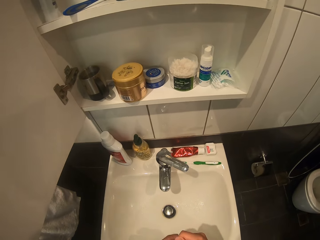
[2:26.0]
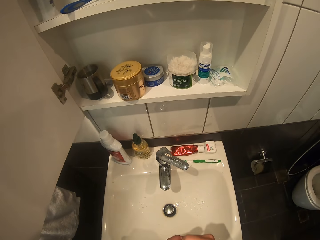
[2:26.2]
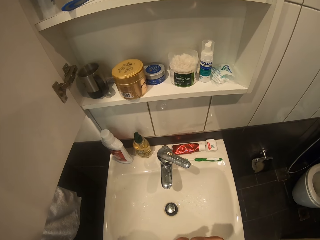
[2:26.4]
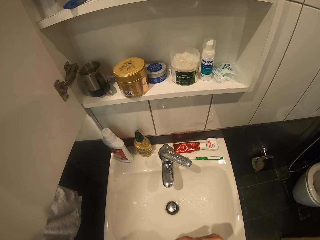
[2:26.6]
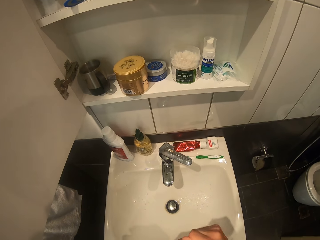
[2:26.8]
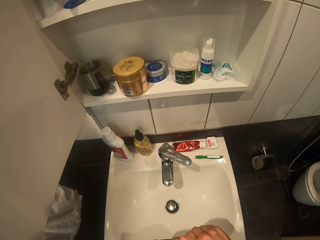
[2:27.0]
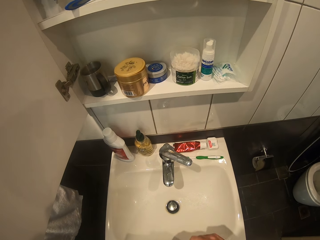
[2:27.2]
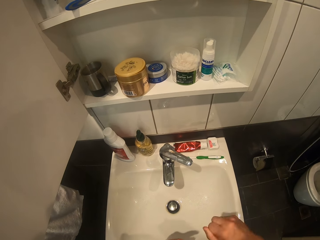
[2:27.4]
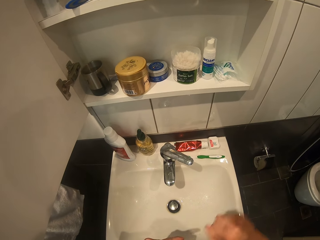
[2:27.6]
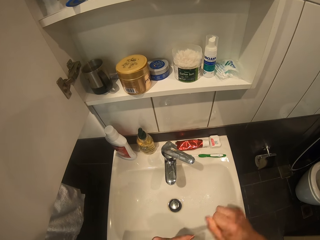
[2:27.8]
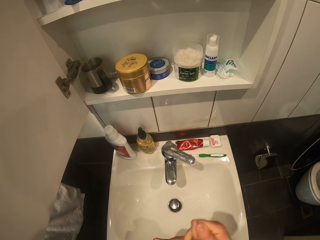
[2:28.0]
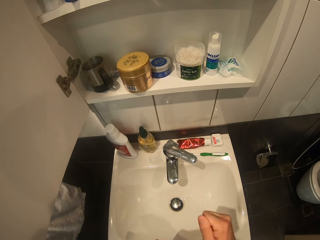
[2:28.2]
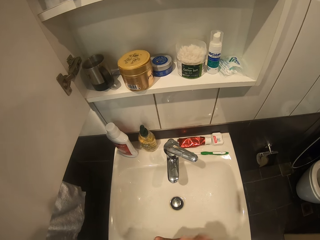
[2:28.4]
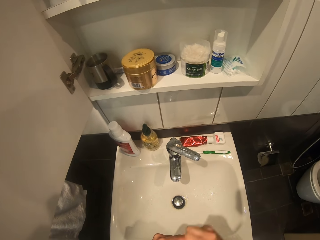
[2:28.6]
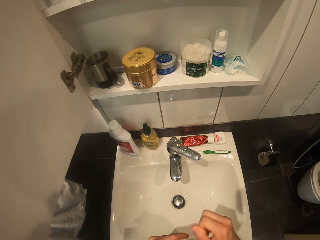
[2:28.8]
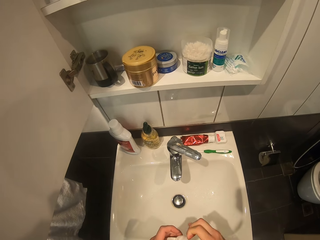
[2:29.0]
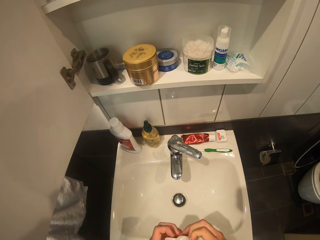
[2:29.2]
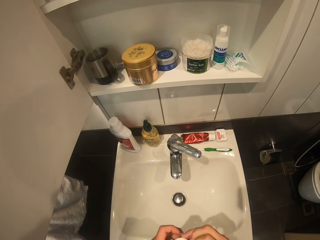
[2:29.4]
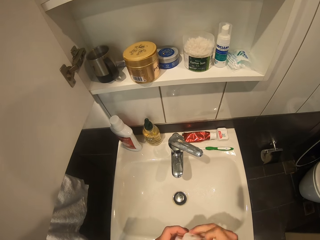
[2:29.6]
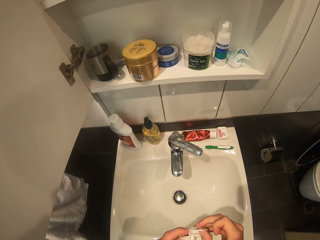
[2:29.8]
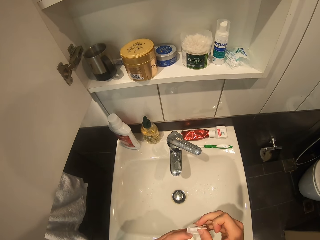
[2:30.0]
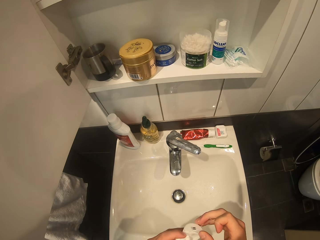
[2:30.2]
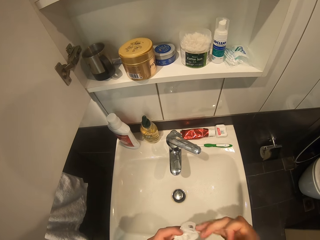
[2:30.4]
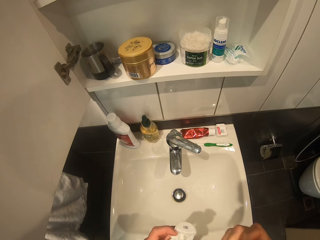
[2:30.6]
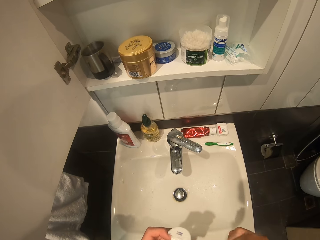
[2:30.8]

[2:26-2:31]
The camera wearer holds something.

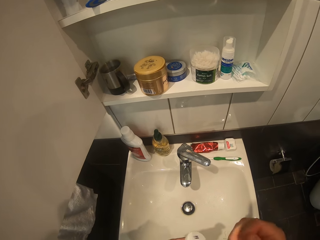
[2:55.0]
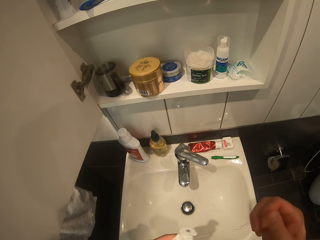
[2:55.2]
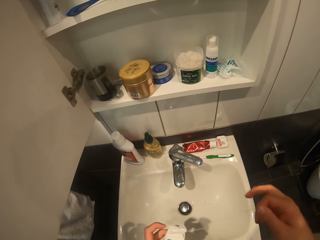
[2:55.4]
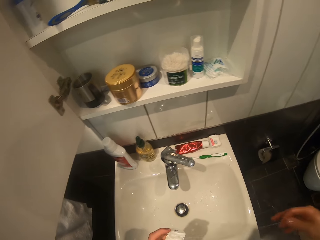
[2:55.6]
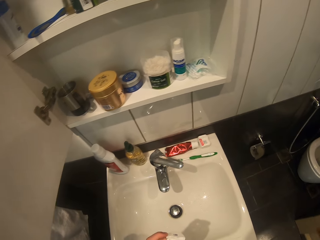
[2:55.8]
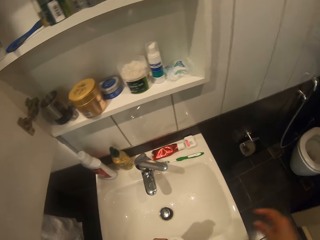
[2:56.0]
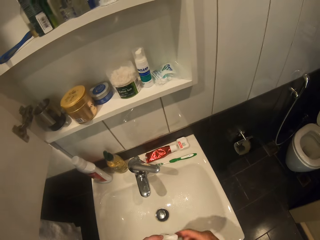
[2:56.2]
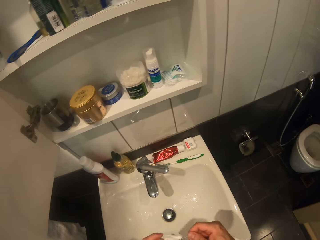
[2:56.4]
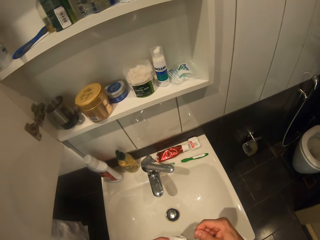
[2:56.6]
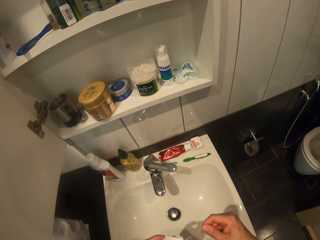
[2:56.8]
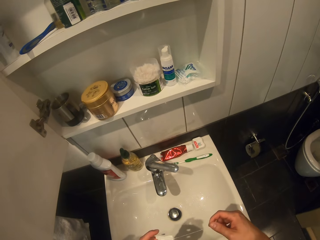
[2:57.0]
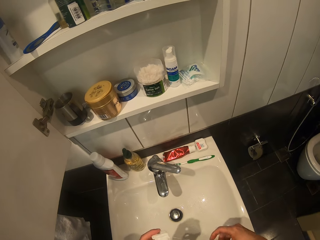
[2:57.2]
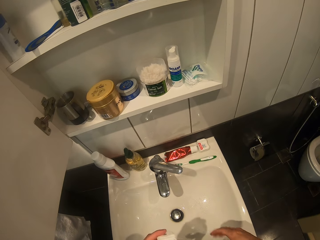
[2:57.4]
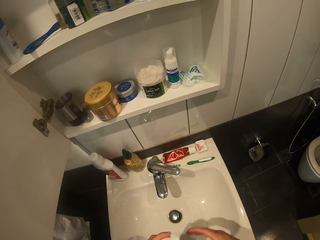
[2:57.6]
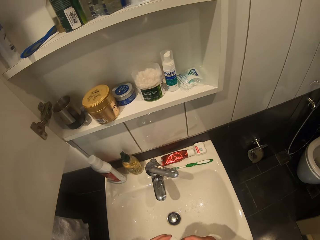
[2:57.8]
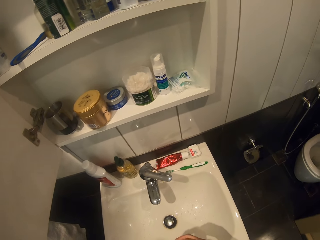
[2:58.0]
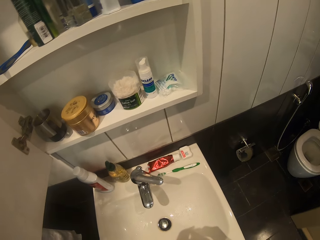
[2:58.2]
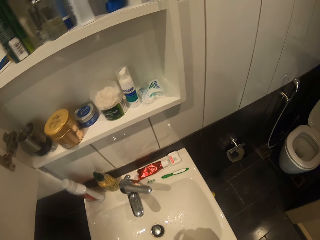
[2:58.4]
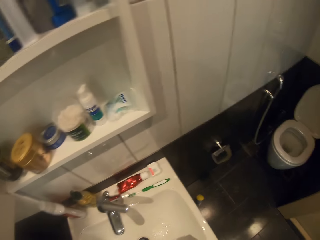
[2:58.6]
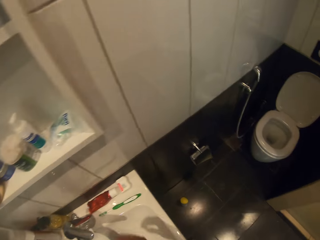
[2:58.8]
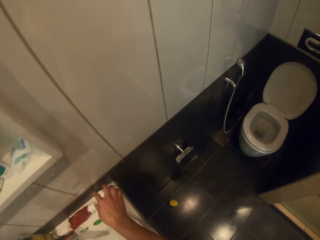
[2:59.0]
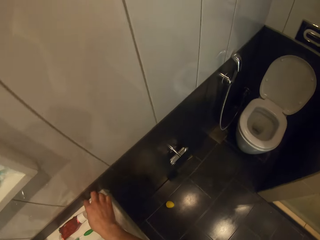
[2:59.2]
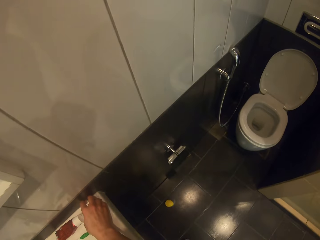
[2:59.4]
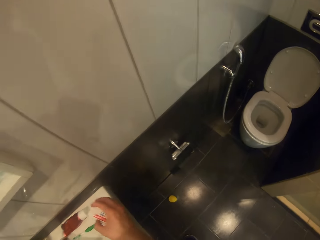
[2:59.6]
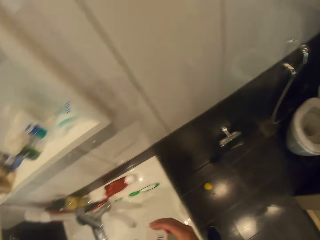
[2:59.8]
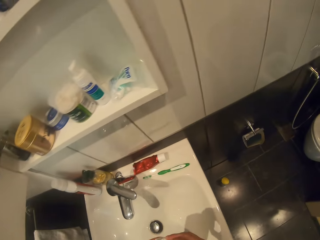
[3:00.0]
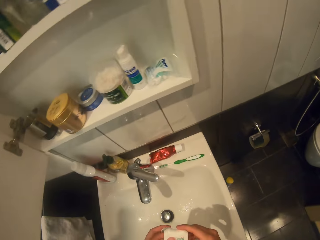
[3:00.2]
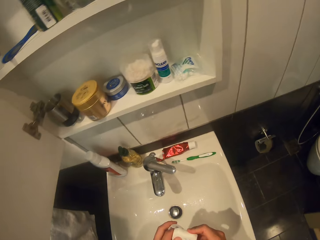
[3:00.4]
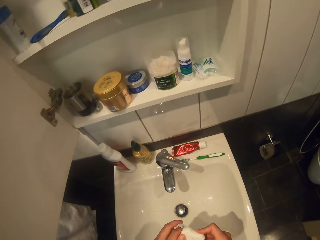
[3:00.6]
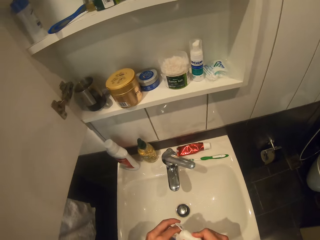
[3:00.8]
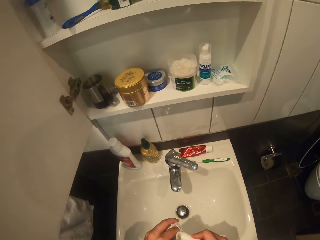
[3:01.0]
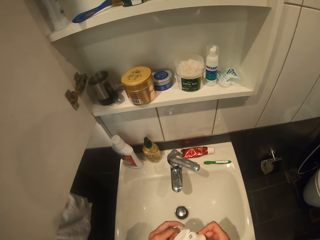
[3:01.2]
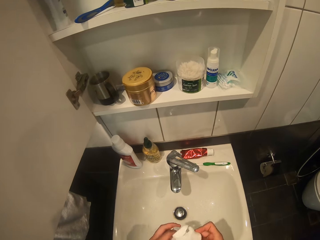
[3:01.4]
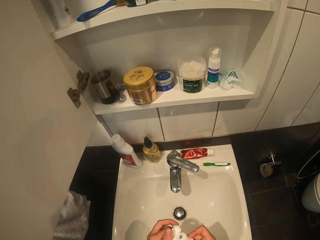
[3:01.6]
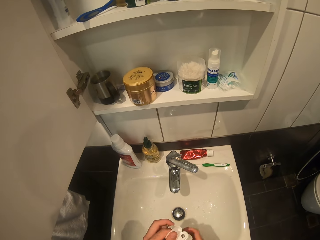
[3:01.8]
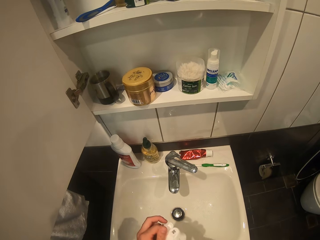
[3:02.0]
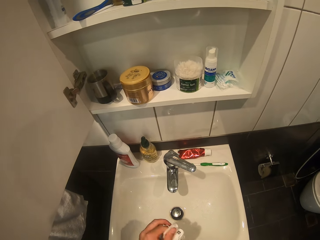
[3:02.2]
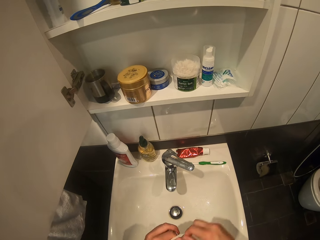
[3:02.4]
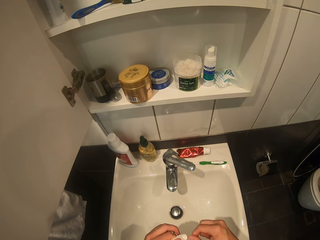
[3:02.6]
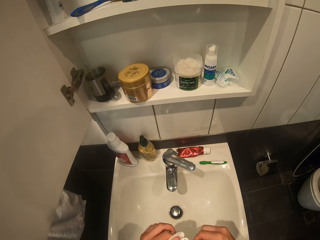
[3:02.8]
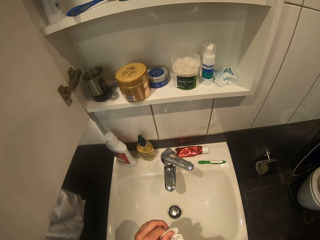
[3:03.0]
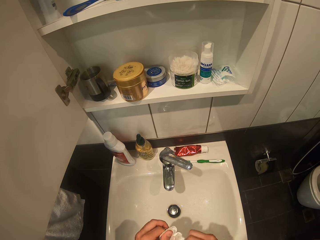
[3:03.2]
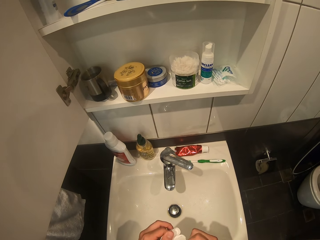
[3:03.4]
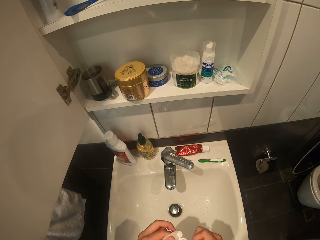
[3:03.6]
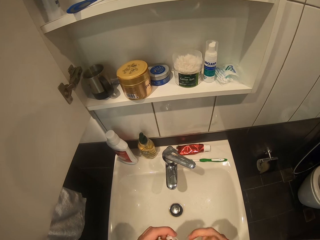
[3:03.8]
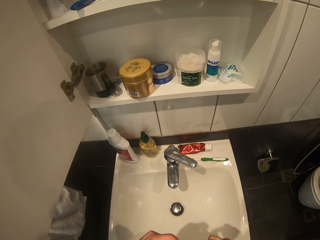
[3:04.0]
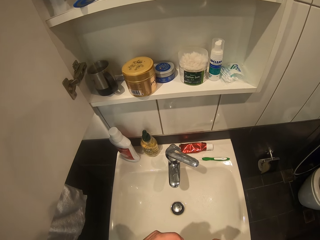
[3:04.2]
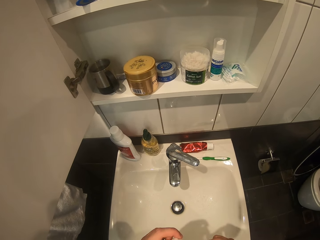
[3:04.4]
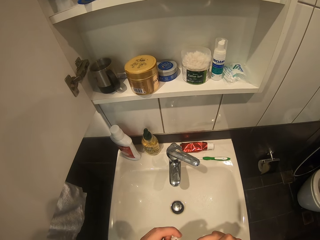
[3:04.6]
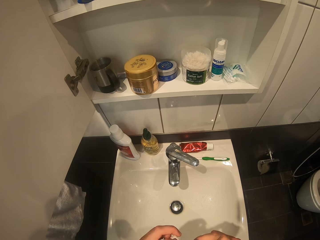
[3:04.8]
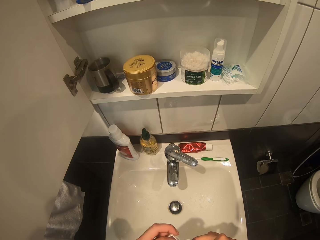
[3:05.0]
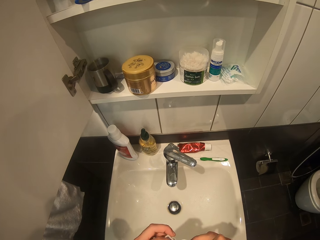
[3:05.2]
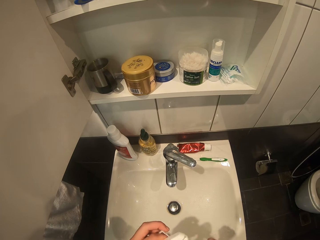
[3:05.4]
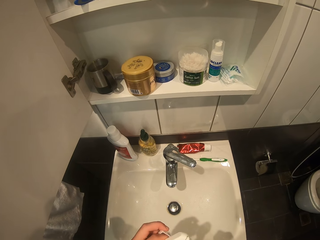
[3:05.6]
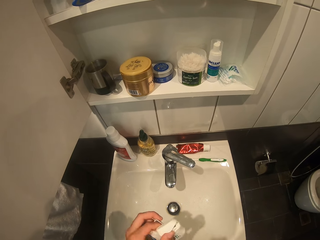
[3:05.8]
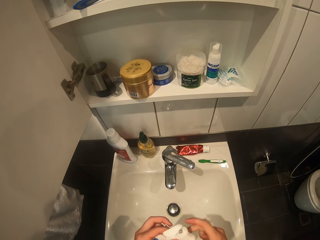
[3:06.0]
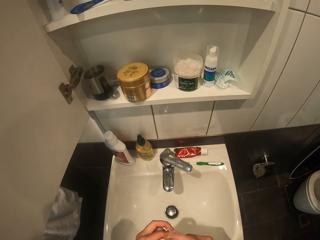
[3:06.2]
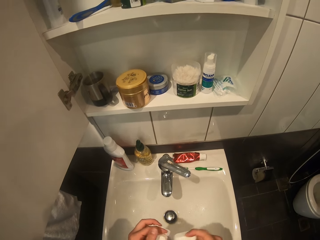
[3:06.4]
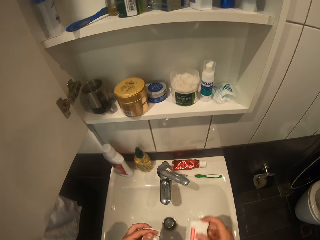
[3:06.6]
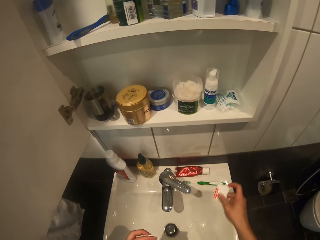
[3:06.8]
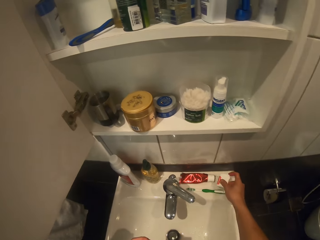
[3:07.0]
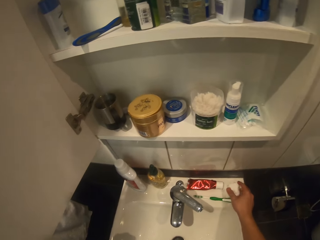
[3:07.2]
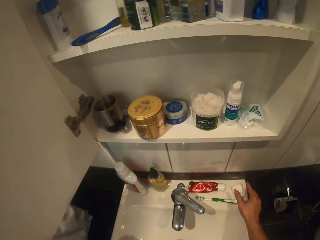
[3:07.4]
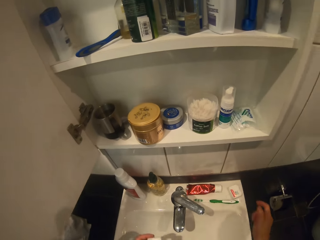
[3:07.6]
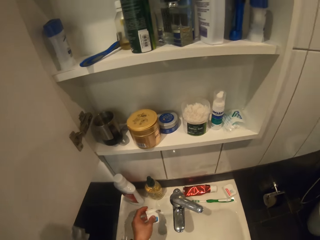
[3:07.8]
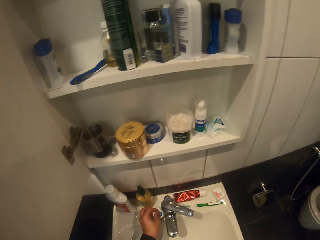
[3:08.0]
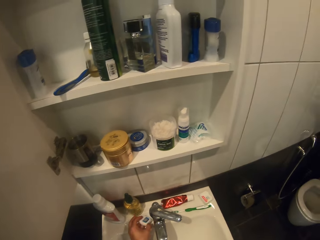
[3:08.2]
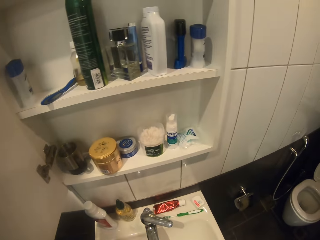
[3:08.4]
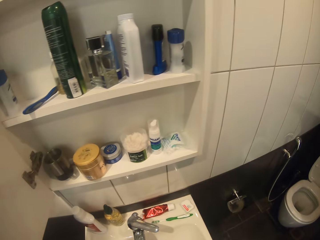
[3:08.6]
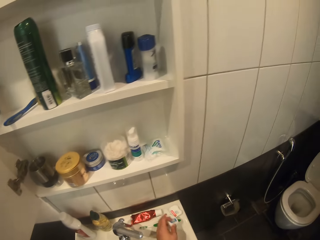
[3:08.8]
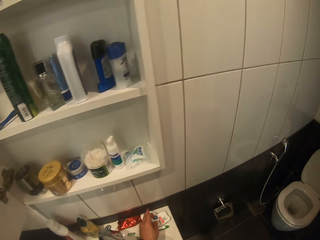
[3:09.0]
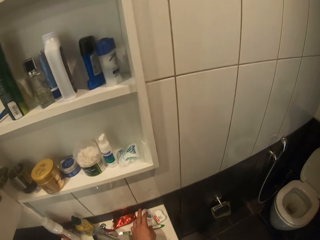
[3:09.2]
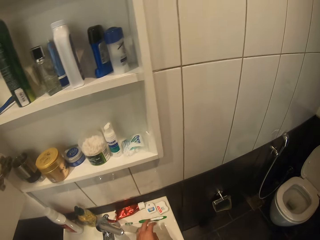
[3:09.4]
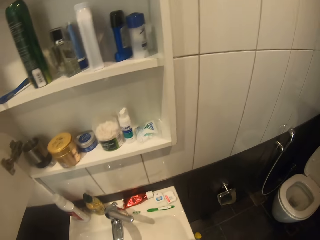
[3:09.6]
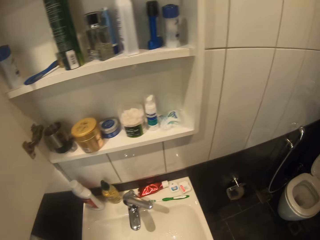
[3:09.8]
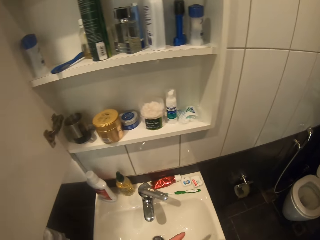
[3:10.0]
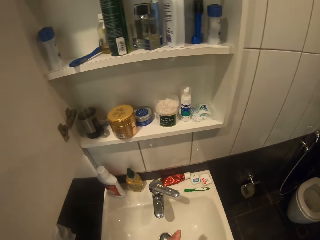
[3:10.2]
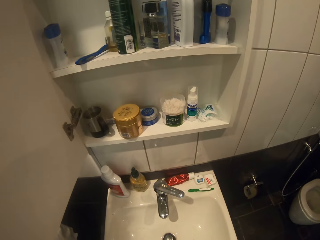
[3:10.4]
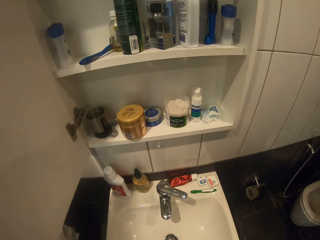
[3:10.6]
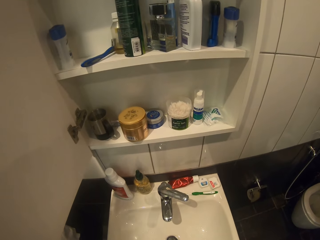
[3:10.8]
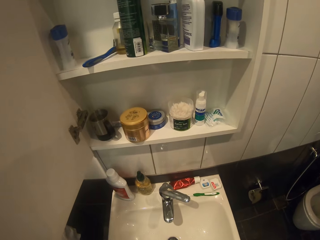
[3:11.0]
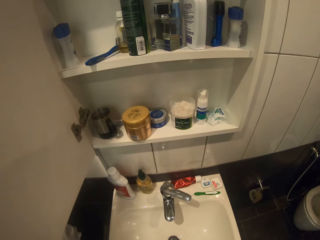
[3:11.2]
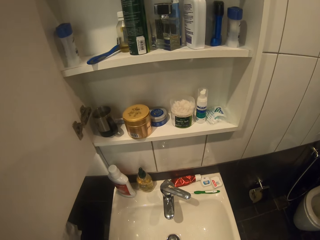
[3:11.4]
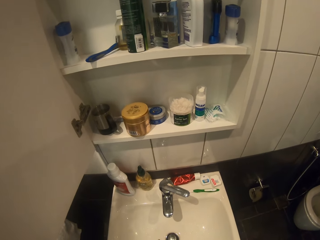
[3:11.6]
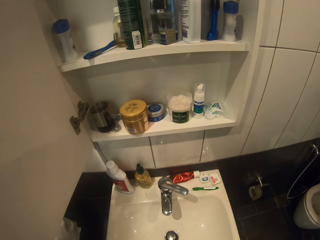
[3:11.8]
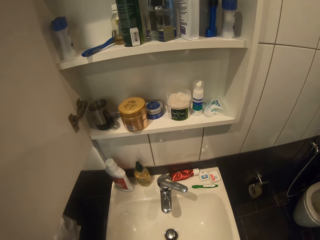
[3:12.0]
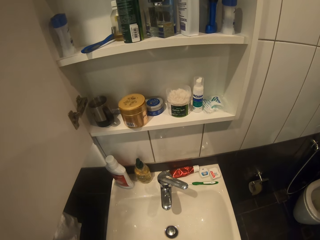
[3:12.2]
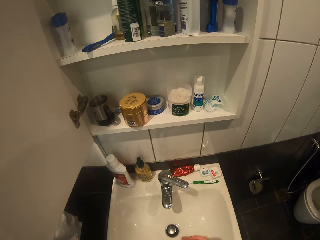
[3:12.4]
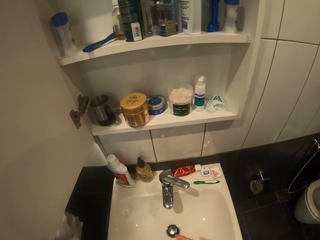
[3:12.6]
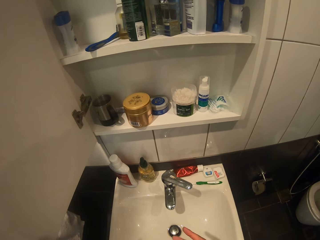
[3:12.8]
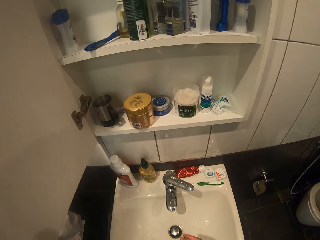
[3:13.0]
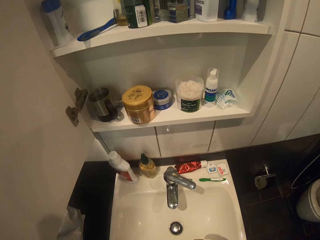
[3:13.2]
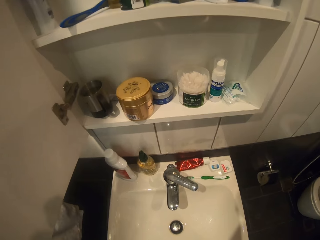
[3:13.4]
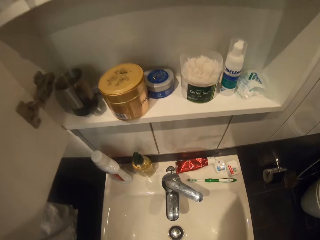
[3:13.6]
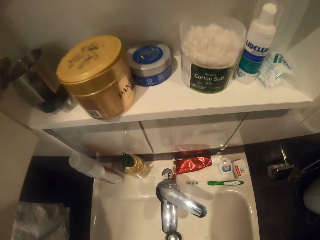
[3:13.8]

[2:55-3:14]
The camera wearer removes thread from something. They pick something from the sink side. They return the object on the sink side. They close something with the left hand. They place the object at the side of the sink. They gargle water in the mouth.
